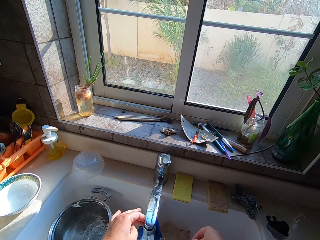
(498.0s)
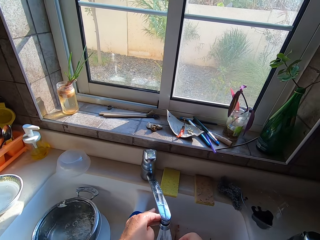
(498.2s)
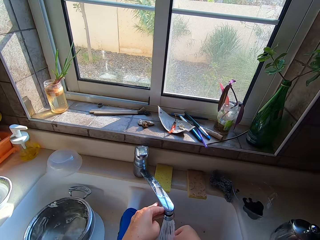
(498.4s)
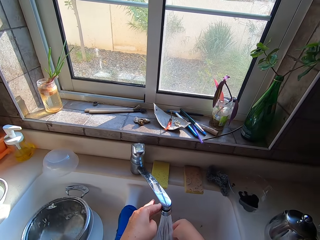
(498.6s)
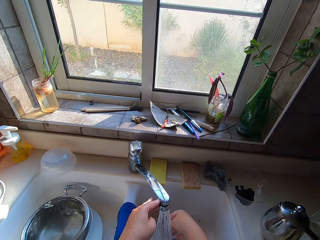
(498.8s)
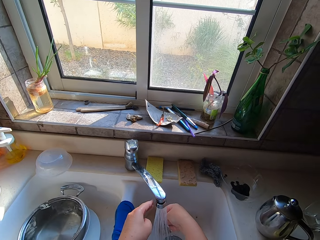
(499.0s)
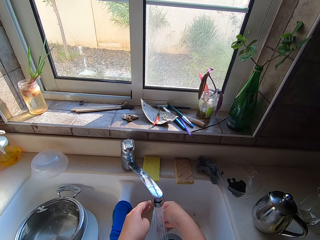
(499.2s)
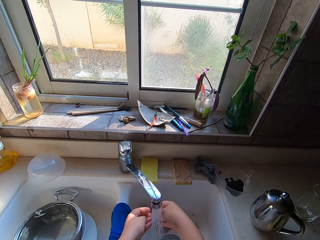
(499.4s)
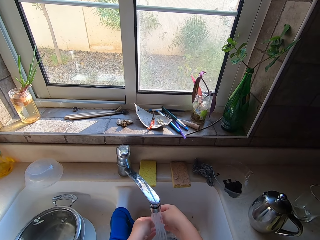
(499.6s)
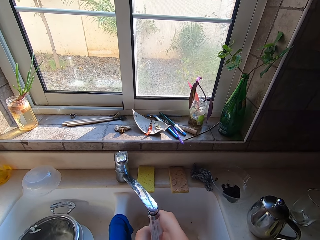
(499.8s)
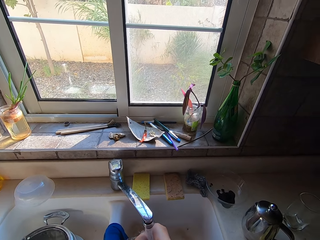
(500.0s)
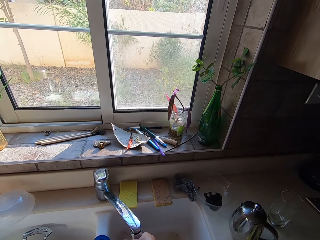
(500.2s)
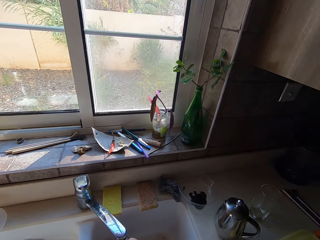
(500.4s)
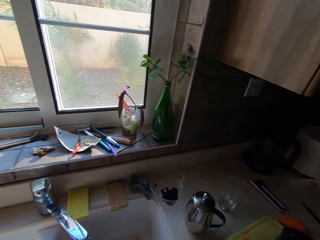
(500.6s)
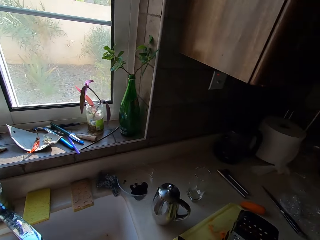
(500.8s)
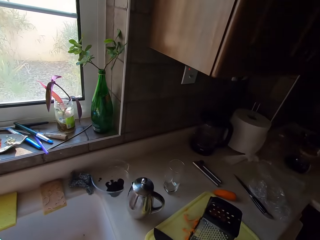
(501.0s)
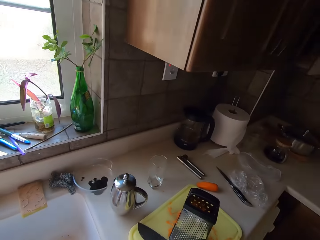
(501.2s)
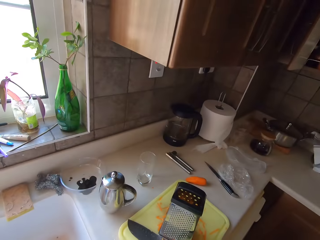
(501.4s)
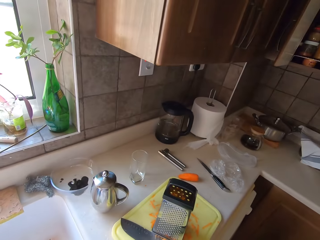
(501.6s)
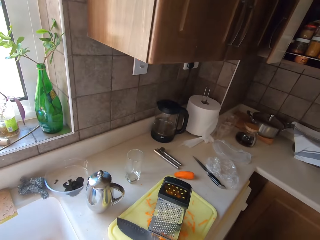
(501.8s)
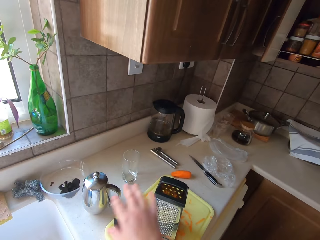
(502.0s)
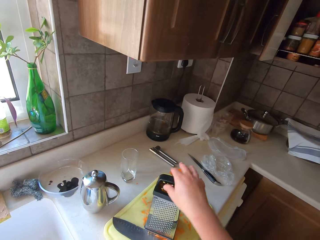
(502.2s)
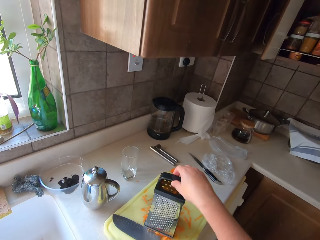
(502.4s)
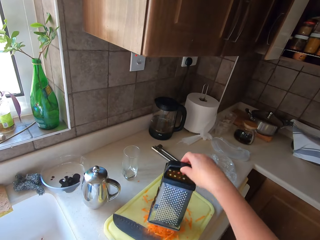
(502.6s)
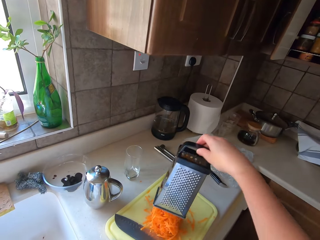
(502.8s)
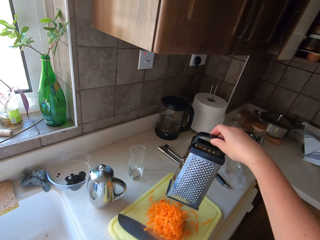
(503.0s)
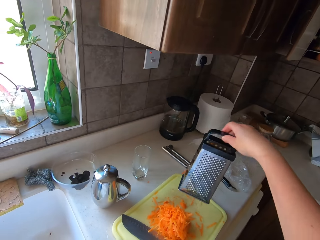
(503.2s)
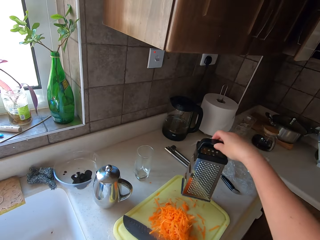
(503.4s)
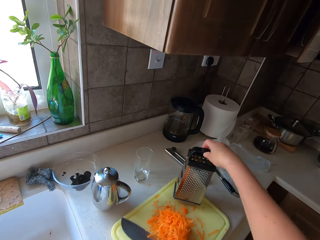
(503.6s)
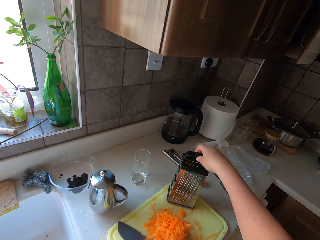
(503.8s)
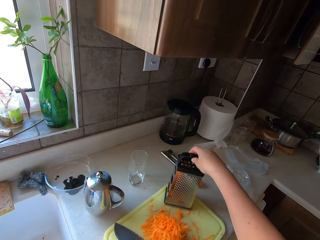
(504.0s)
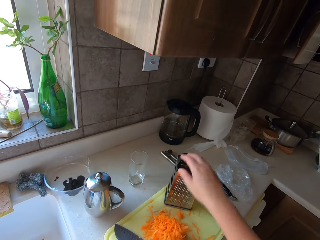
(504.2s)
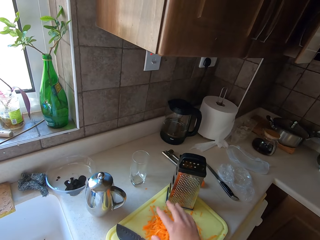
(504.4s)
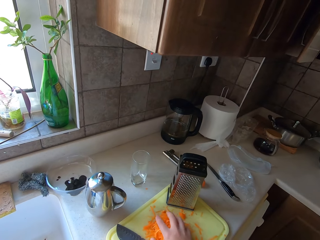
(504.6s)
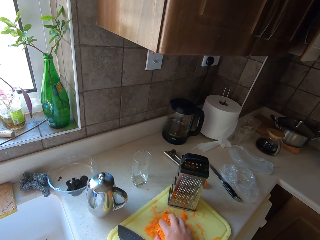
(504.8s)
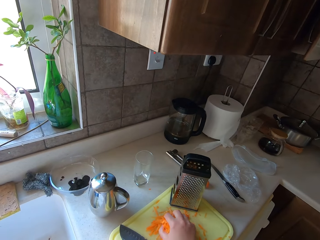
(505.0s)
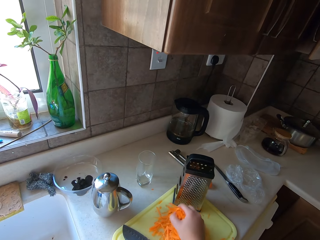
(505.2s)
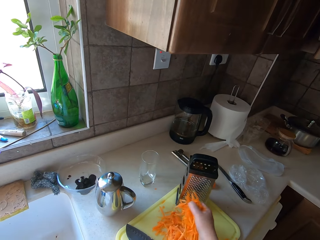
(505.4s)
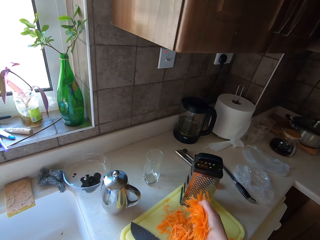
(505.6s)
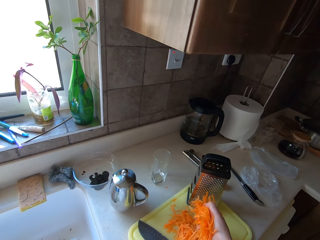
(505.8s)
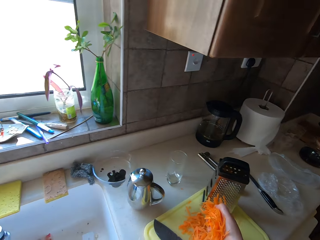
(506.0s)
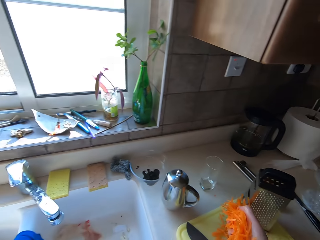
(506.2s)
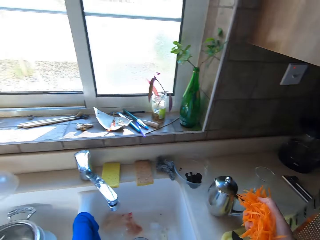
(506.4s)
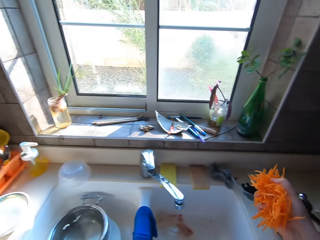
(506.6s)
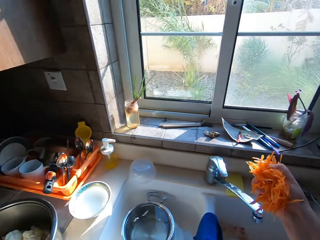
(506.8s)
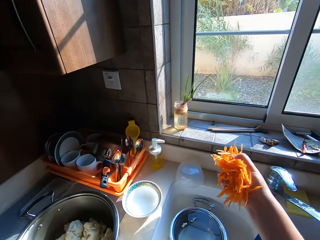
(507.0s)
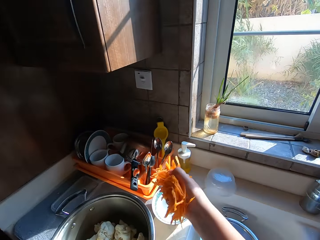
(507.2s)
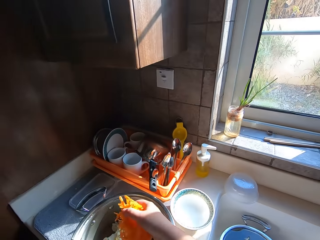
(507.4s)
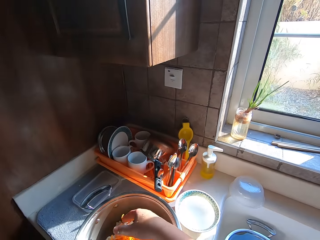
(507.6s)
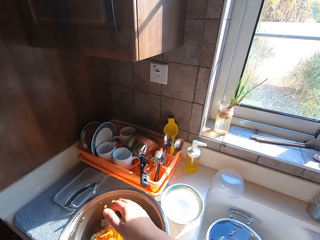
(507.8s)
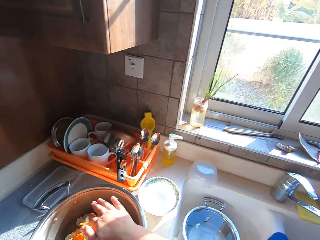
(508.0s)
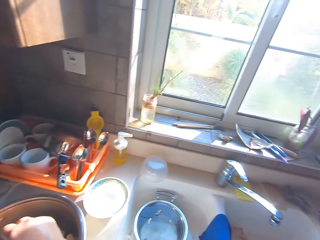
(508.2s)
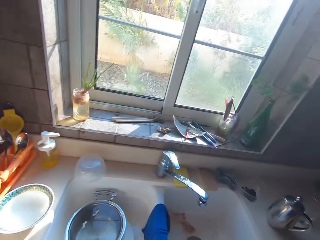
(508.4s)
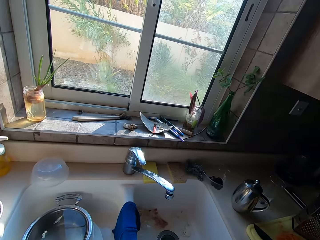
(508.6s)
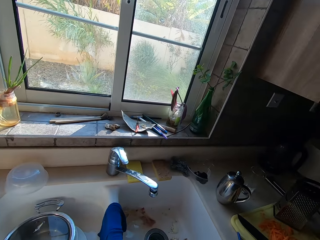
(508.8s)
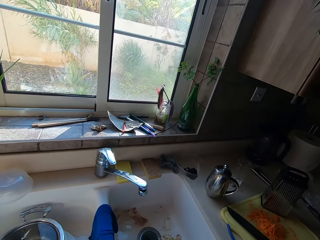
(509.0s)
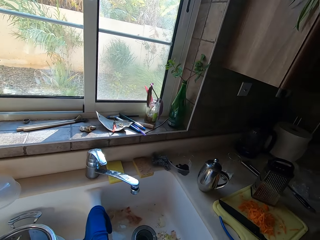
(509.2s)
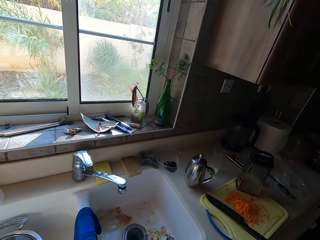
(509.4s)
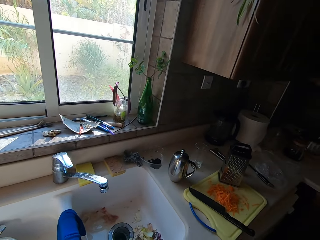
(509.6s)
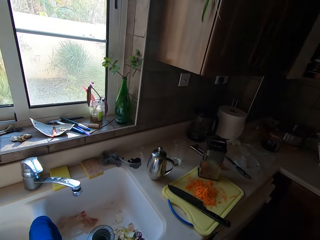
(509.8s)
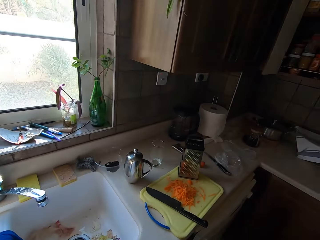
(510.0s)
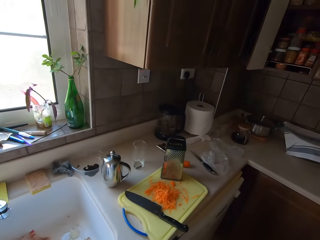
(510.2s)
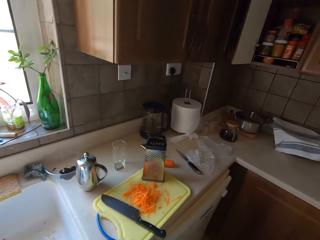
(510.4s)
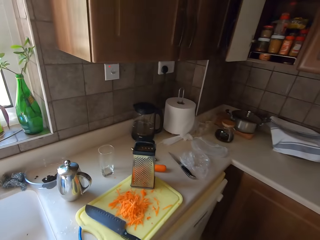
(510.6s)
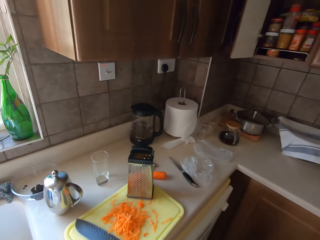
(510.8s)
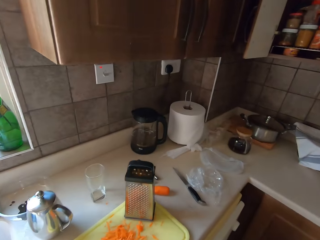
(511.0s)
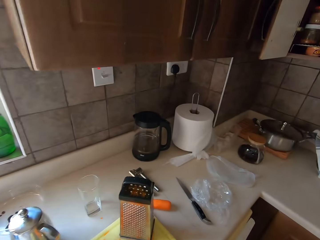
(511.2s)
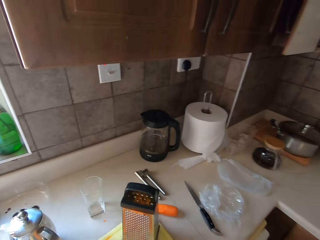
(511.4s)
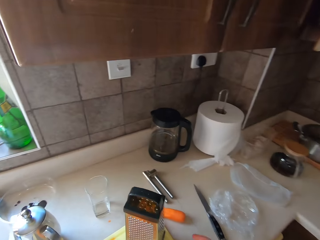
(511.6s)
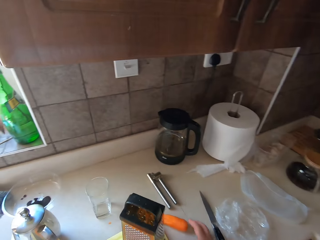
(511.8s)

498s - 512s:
The camera wearer opens the tap. They turn the tap to the right sink. They wash the hand. They close the tap. They remove the grater or carrot grating machine from the carrots. They put the carrot grating machine on the empty space of the chopping board. They take the grated carrot. They put the grated carrot into the serving dish.

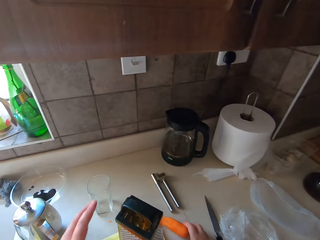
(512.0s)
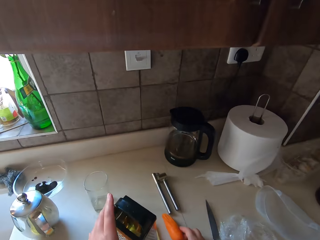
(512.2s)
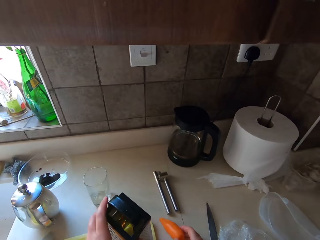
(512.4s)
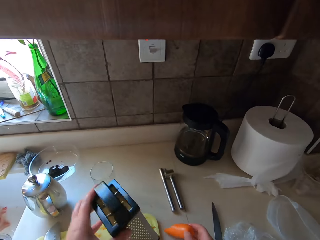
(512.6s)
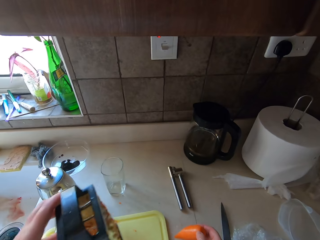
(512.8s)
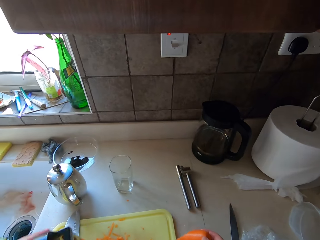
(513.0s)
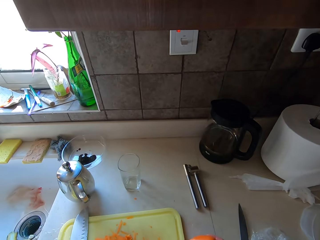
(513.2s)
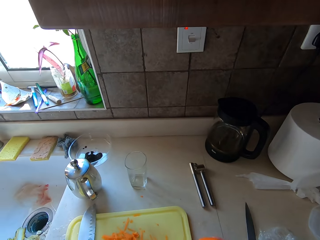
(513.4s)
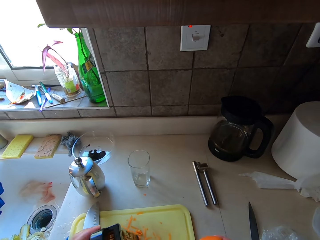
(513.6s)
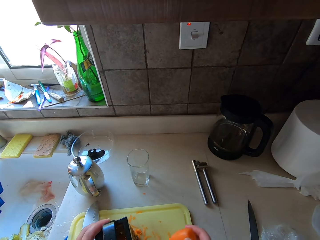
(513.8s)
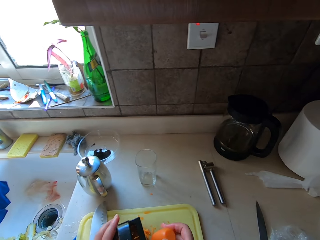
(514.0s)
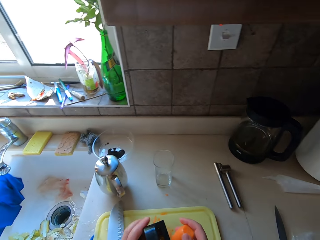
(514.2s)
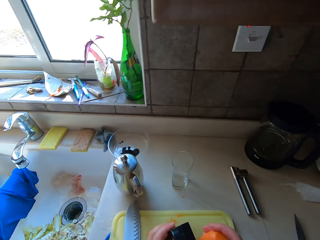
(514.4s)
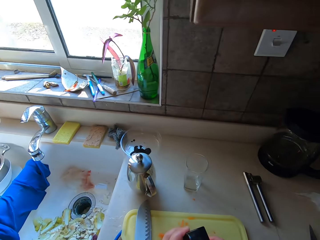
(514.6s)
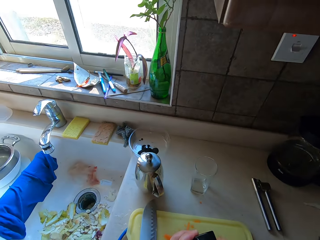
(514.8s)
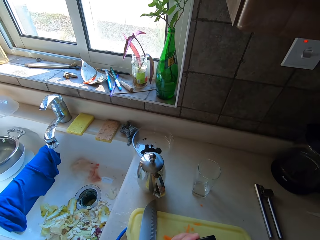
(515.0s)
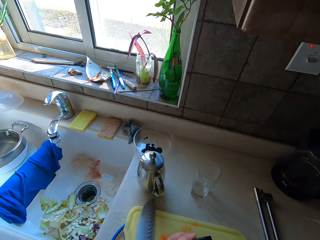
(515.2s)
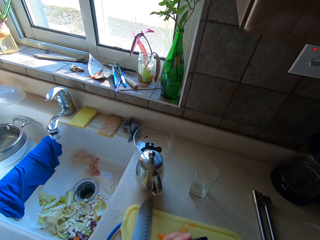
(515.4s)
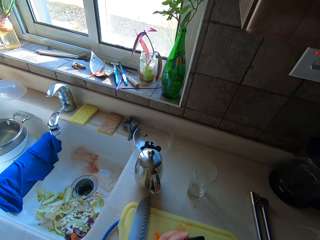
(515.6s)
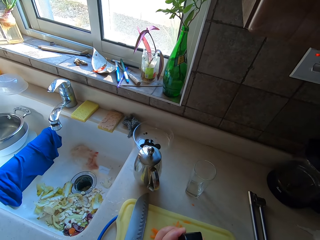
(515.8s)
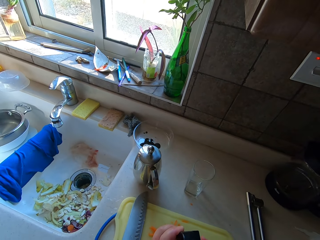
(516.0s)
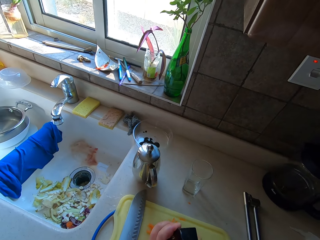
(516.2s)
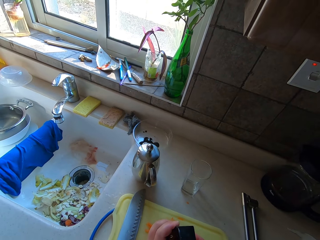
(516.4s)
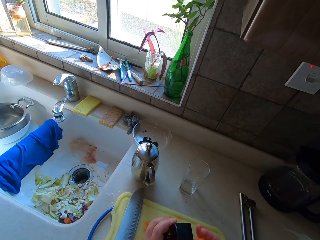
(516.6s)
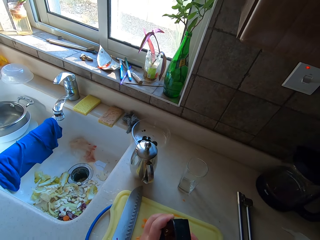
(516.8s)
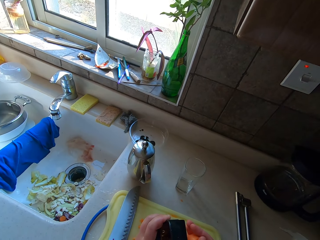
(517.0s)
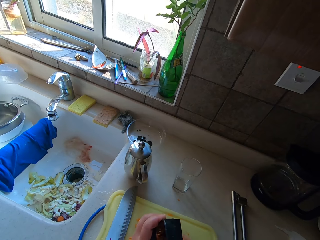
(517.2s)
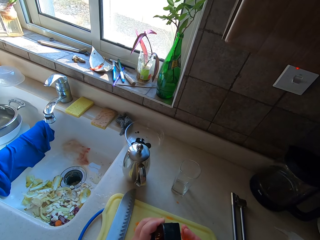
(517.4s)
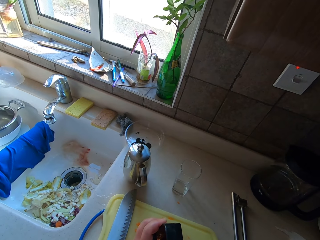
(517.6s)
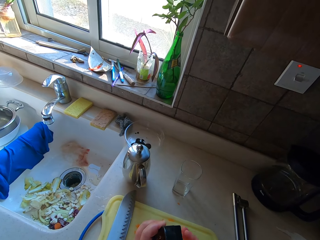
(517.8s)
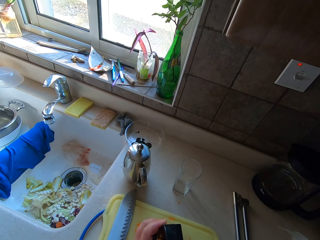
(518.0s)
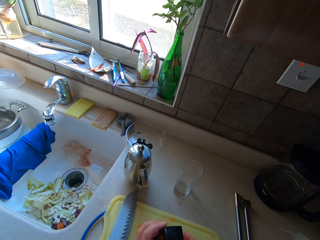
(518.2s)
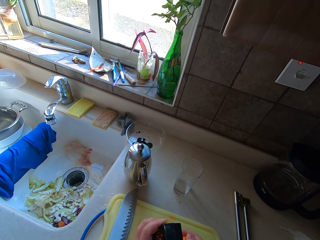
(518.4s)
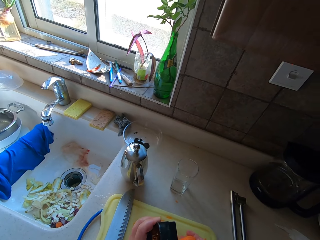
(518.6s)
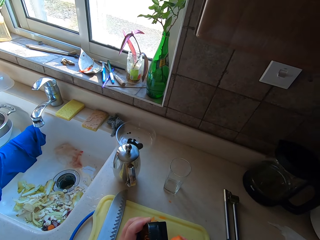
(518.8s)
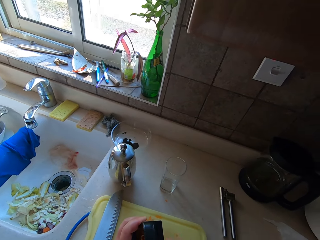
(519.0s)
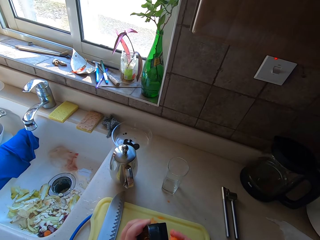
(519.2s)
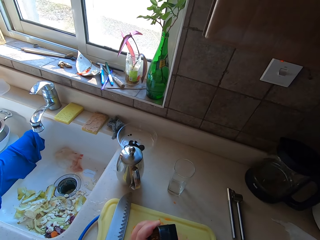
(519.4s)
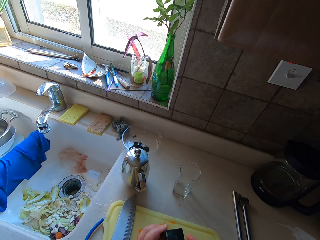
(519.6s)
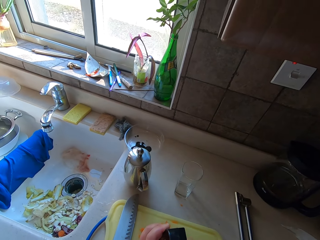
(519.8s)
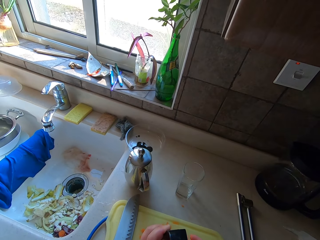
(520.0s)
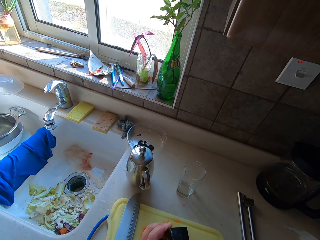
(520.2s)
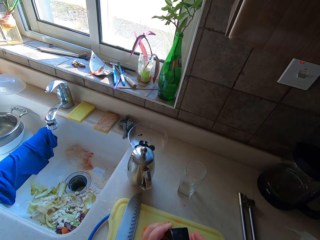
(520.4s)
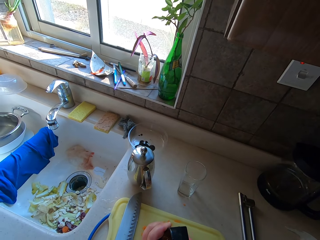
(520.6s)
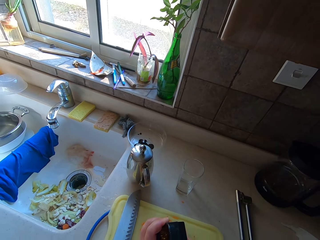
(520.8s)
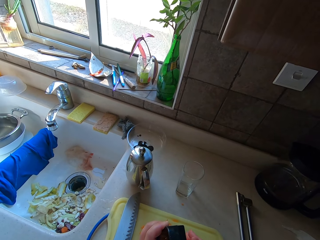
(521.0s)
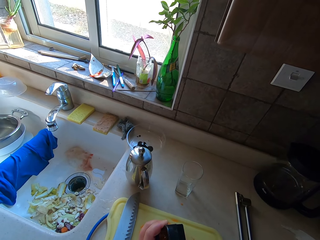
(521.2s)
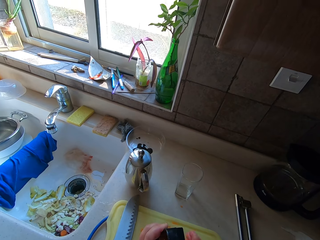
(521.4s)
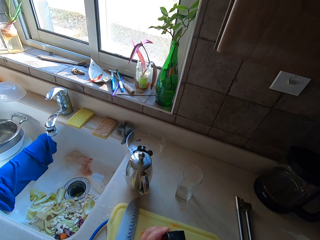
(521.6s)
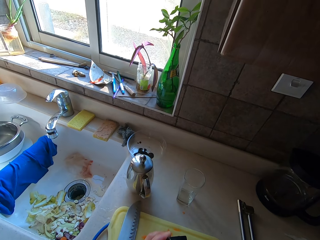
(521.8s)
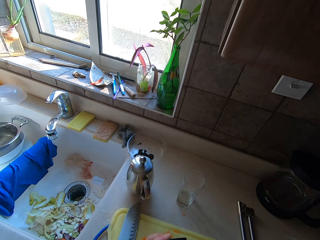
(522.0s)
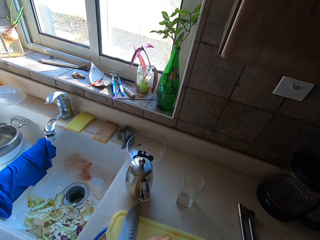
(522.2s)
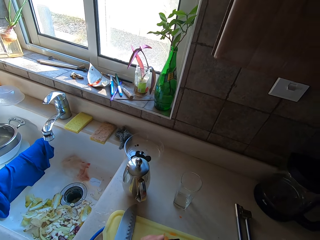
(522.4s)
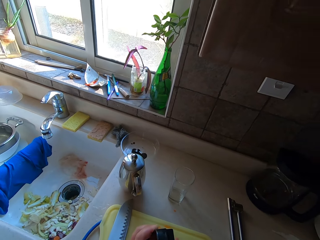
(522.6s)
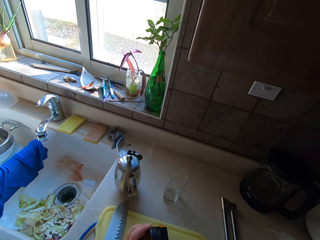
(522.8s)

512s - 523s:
The camera wearer grates another carrot.
